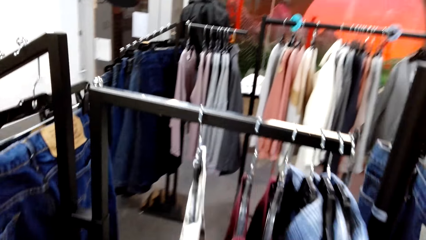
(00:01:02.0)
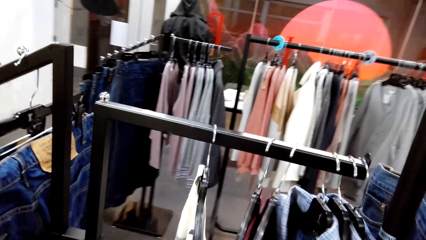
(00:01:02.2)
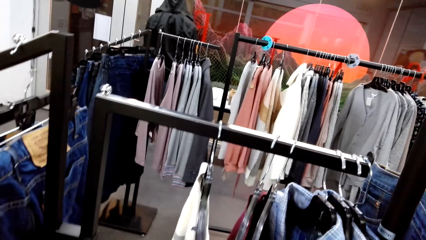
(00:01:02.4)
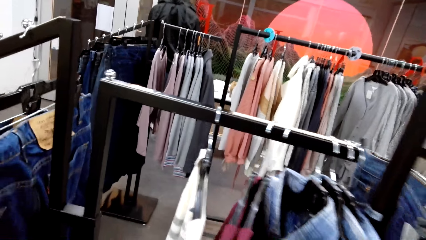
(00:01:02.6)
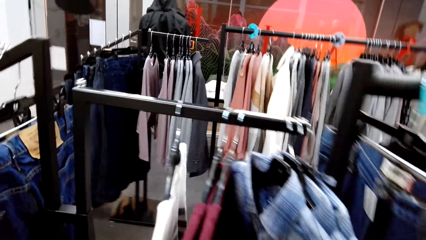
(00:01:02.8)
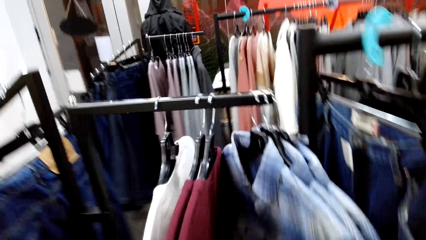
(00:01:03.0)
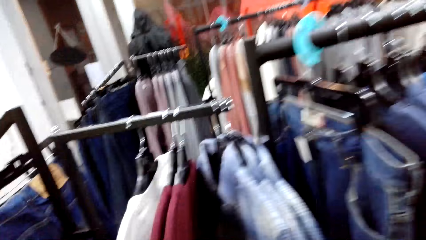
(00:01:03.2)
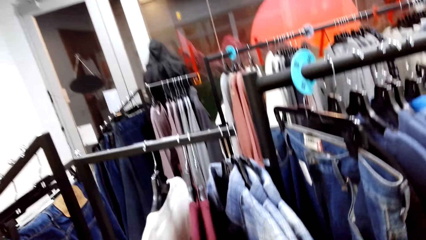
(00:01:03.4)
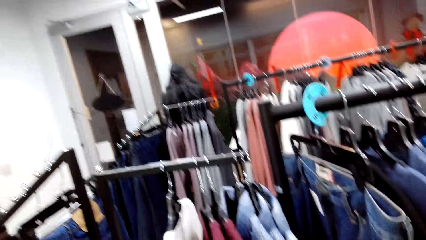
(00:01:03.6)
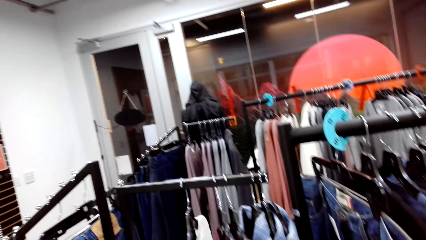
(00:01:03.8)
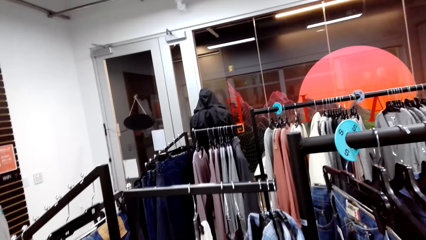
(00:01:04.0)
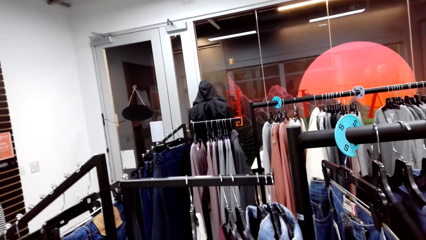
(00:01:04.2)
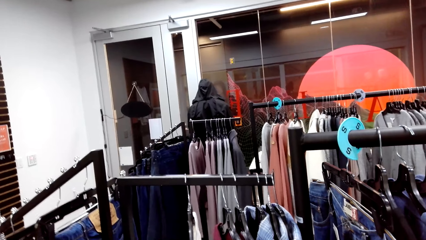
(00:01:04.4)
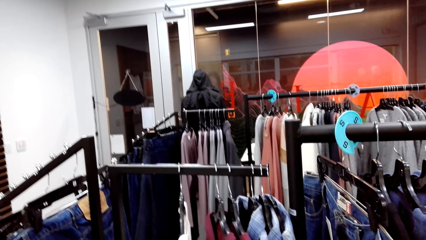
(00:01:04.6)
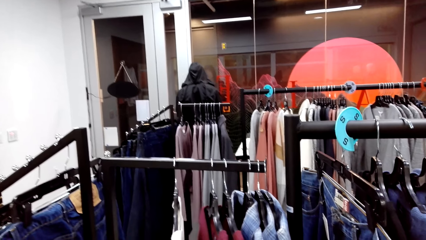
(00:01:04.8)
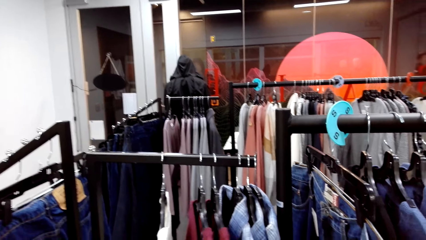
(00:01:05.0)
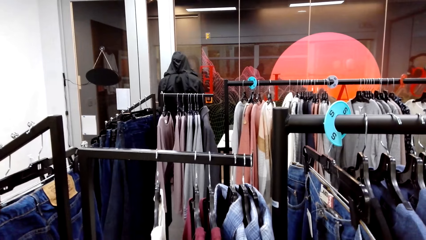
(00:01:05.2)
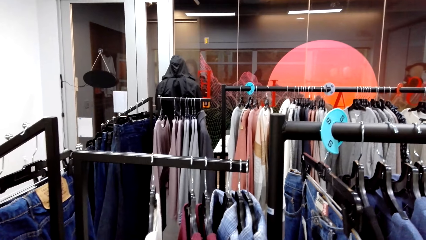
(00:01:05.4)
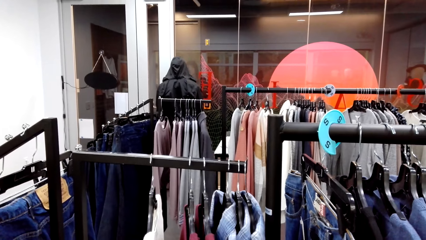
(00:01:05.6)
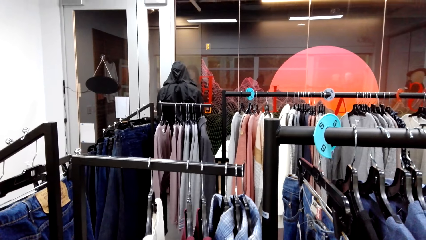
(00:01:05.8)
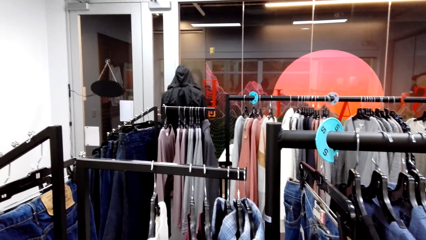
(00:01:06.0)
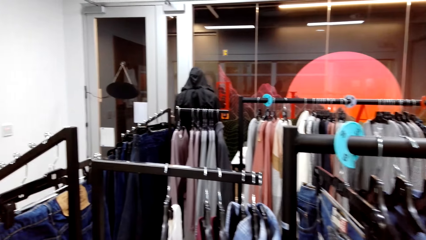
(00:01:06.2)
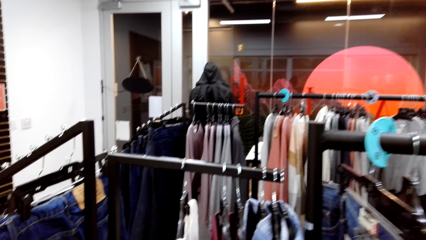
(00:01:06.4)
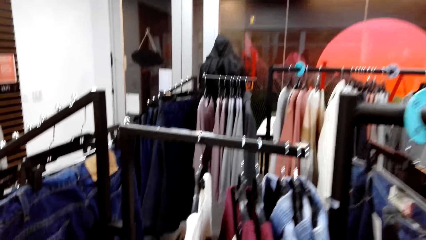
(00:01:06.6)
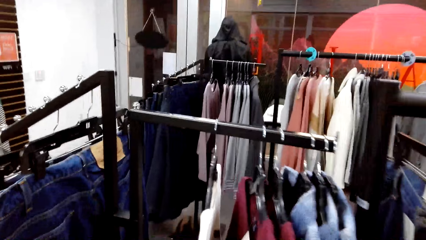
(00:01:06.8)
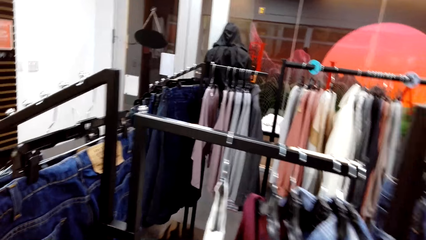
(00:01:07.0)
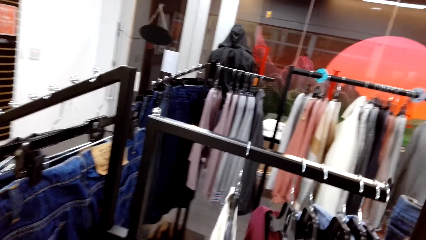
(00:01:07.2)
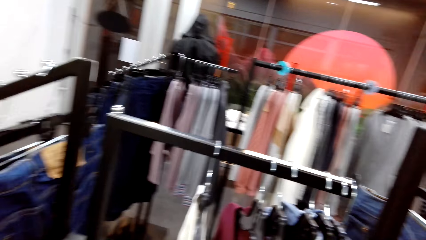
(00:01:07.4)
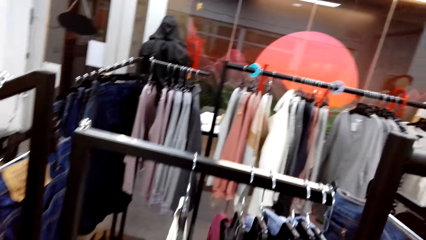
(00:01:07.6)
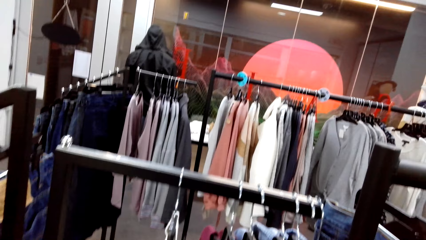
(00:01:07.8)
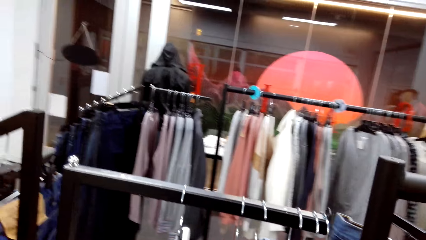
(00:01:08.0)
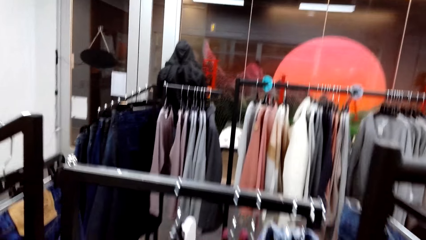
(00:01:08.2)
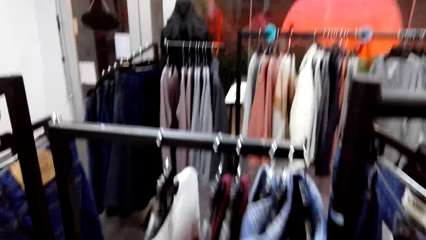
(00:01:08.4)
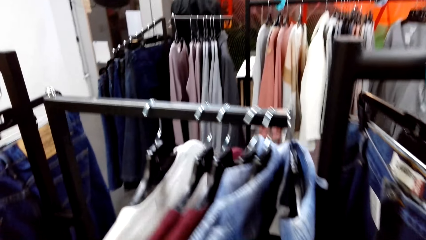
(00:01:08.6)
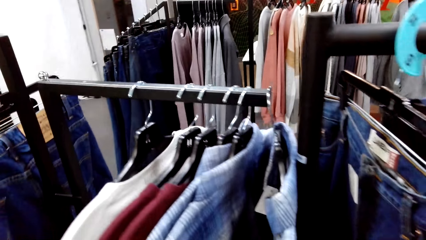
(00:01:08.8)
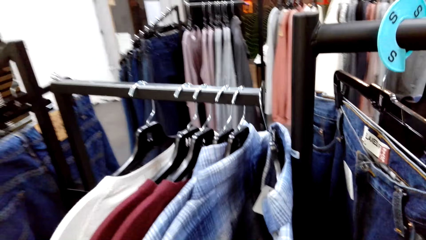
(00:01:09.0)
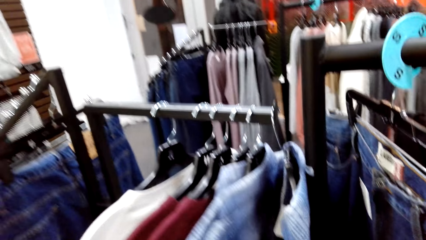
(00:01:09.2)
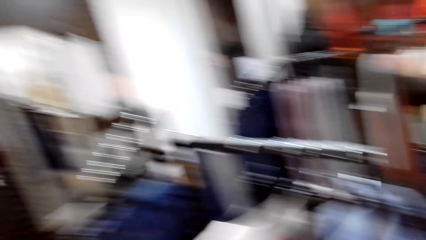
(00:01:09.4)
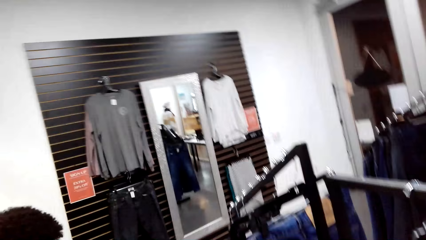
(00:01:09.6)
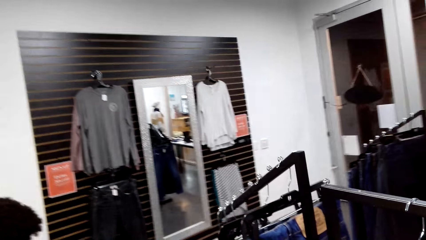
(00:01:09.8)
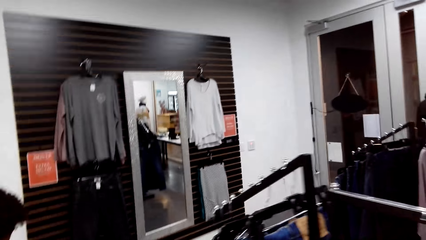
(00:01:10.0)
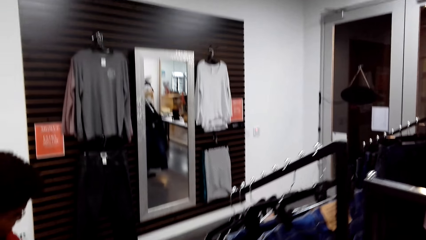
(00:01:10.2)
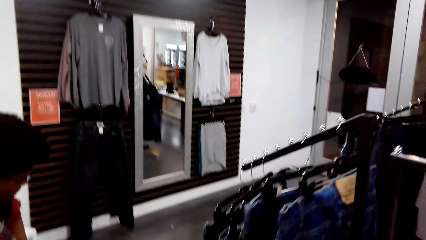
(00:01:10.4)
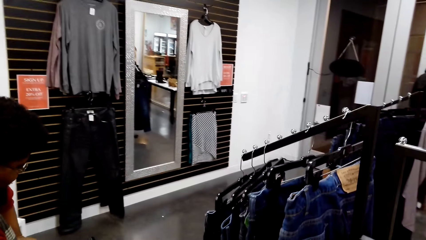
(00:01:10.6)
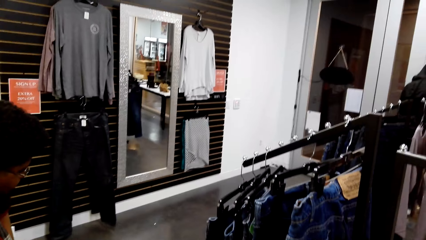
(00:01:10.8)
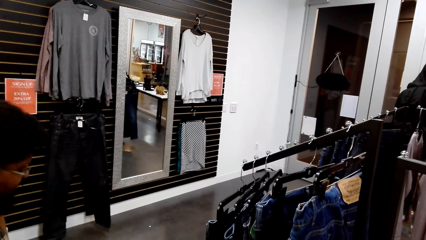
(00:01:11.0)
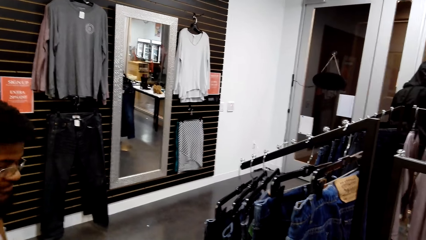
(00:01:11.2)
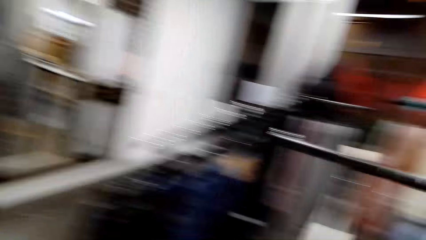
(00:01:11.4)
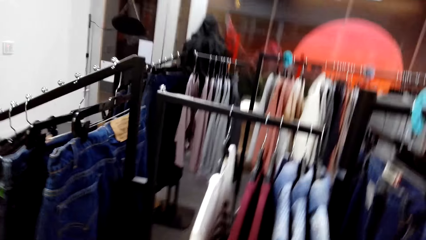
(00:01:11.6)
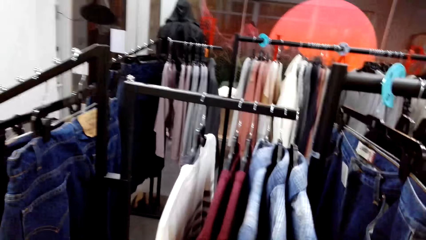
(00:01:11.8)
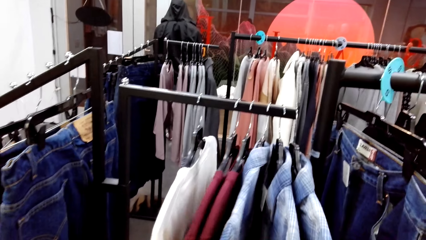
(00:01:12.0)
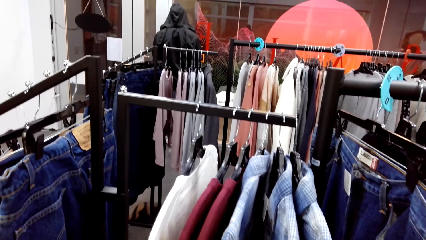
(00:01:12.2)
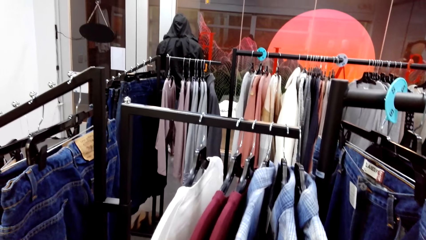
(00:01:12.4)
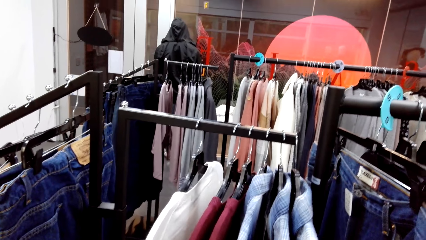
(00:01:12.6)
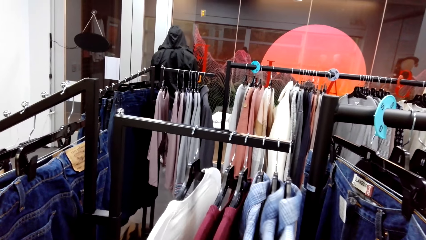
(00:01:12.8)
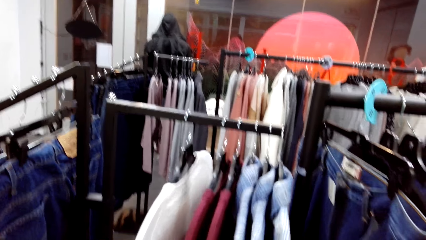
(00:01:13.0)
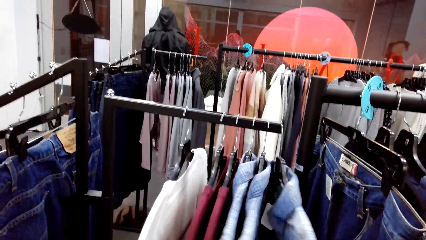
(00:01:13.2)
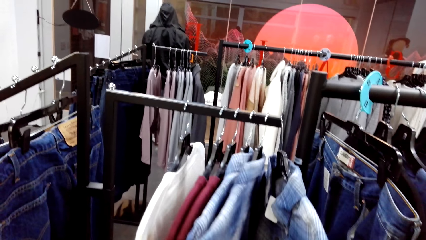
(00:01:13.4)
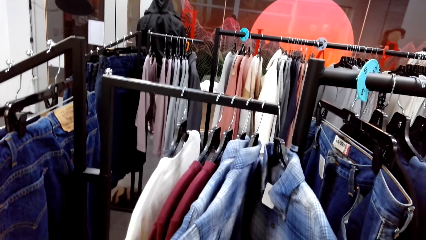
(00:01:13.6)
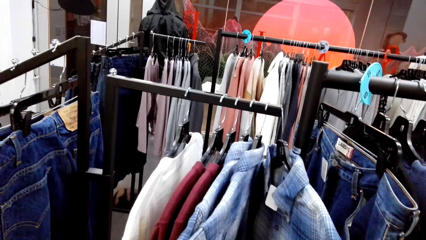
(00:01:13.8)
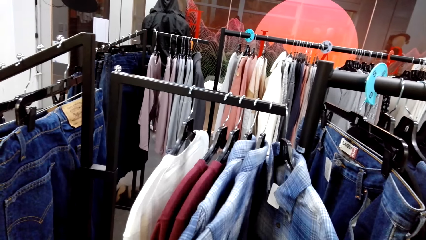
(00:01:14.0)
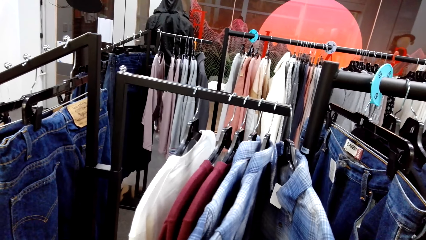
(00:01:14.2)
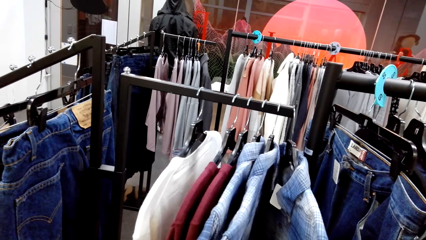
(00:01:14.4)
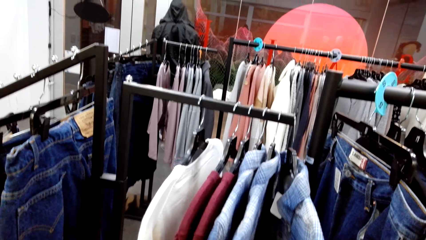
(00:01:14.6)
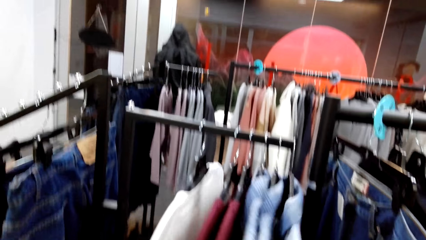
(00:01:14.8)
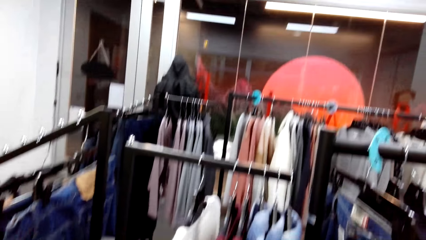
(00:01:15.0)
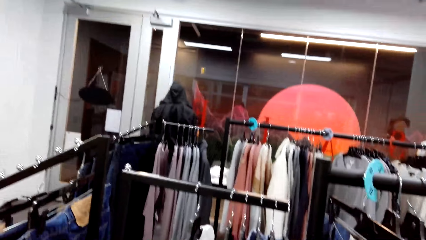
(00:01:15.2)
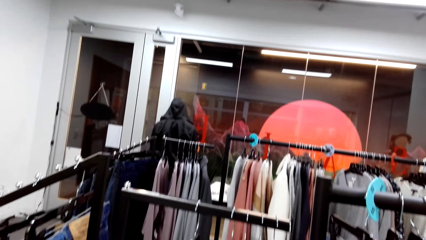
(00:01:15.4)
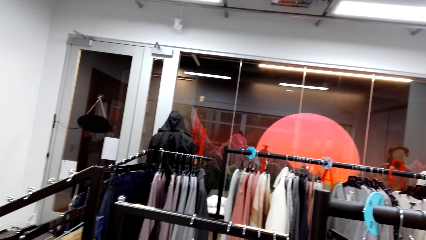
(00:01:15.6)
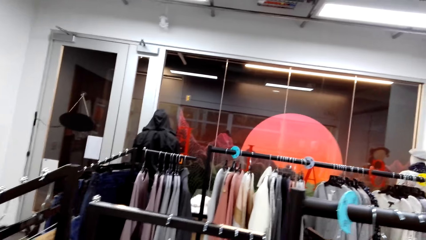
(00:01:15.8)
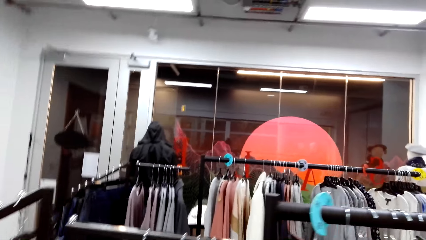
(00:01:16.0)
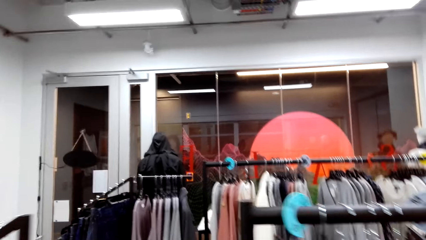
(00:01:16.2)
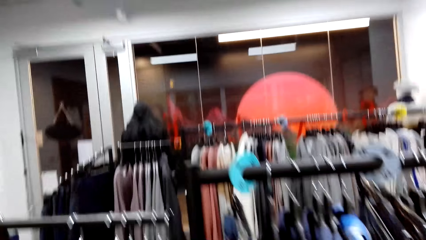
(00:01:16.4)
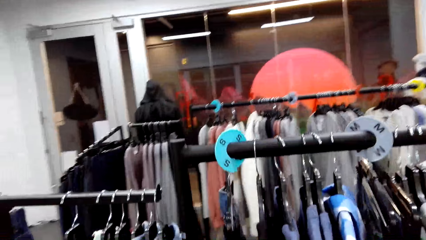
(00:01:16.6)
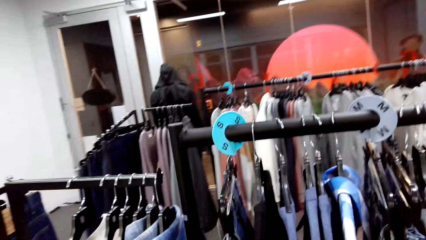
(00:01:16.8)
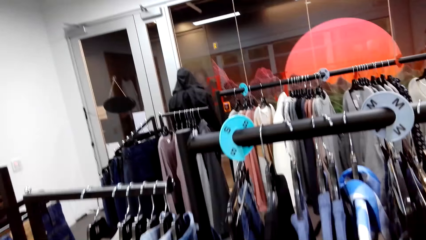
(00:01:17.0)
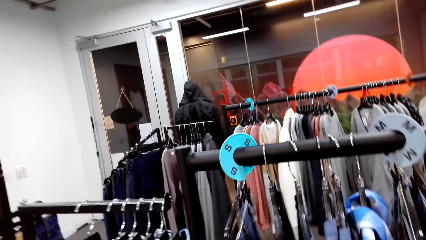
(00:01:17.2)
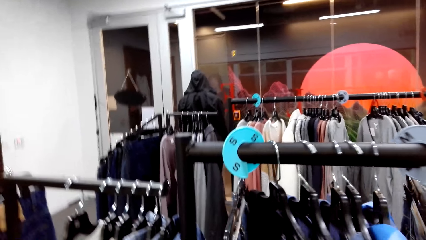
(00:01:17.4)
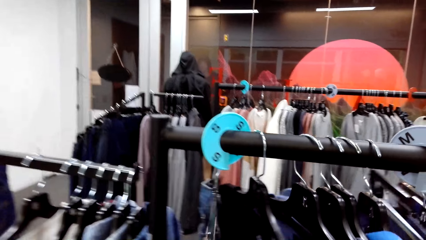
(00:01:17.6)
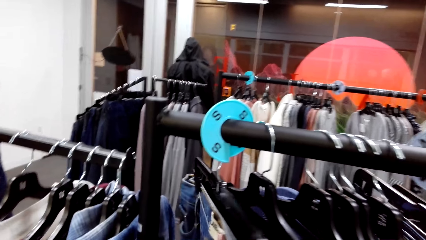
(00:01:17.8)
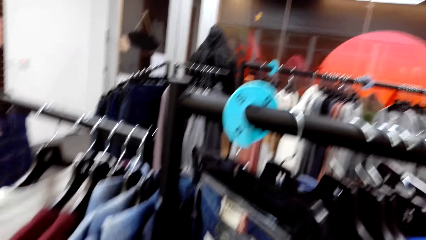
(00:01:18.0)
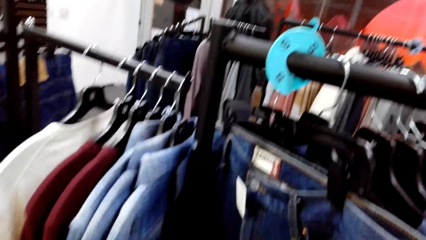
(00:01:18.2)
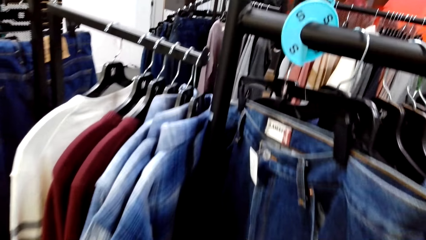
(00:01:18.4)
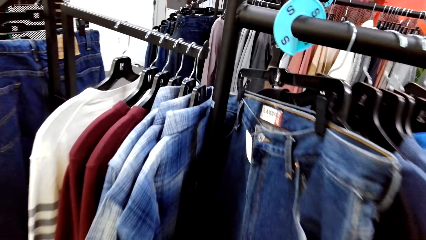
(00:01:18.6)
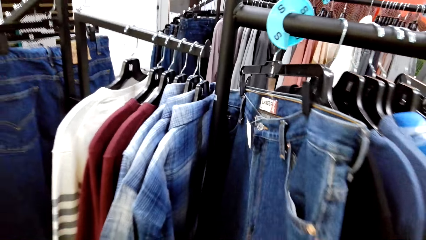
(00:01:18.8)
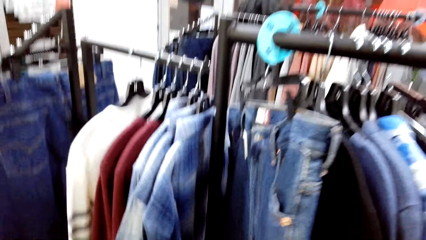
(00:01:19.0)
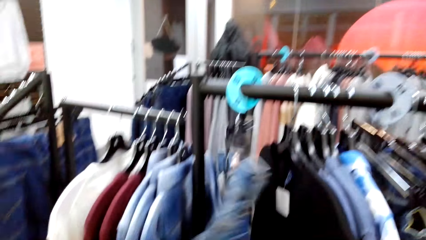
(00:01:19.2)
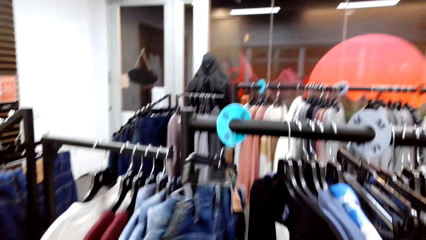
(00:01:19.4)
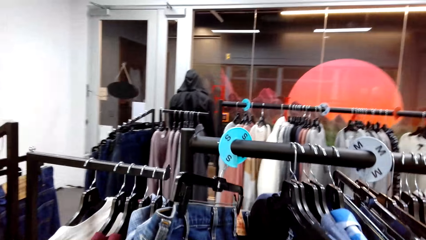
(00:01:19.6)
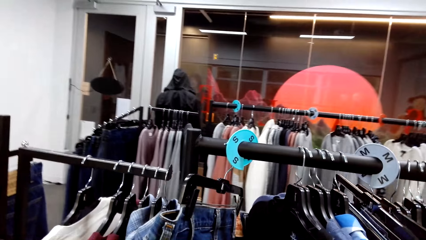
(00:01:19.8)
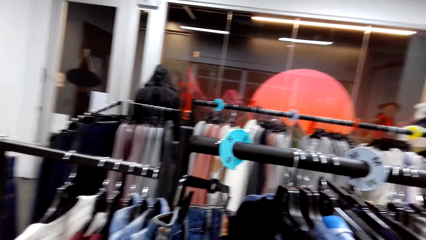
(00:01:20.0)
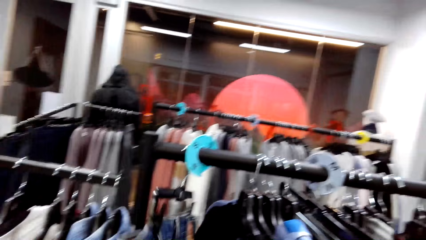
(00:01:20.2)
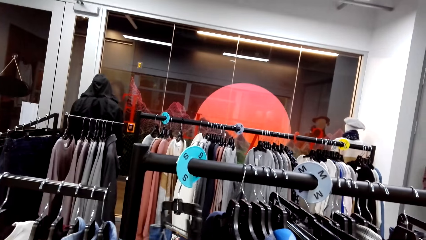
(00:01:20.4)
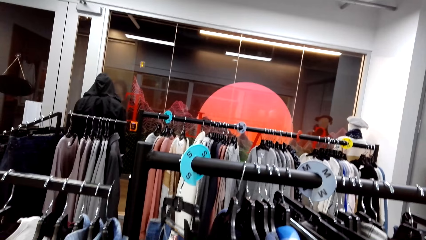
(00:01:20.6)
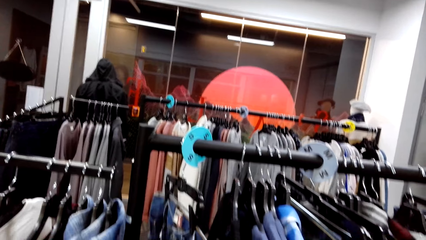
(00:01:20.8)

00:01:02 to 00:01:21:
The camera wearer looks around.
